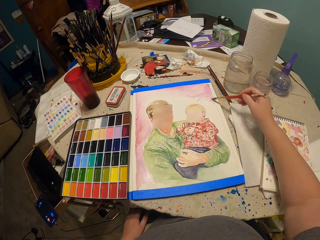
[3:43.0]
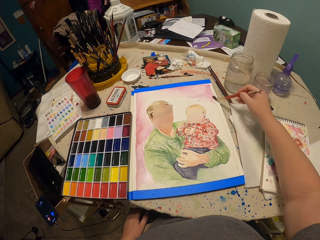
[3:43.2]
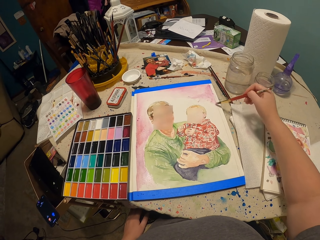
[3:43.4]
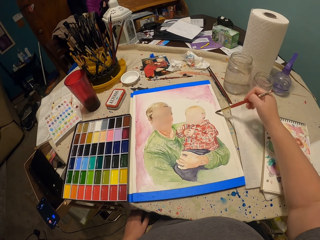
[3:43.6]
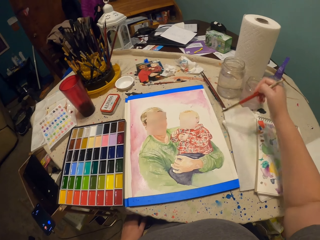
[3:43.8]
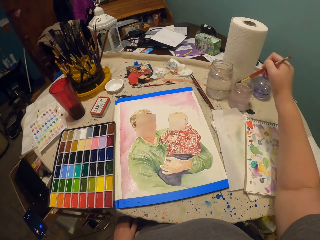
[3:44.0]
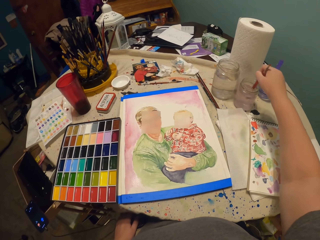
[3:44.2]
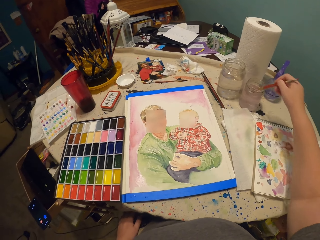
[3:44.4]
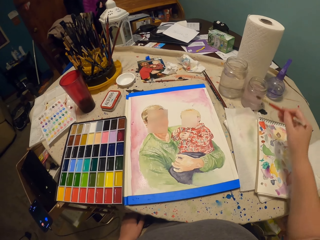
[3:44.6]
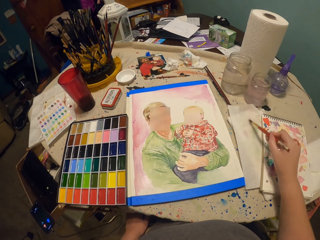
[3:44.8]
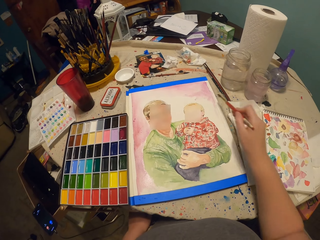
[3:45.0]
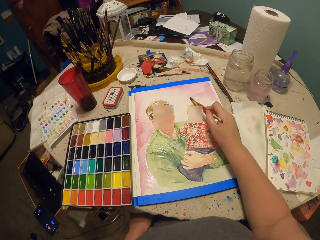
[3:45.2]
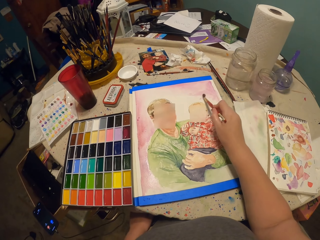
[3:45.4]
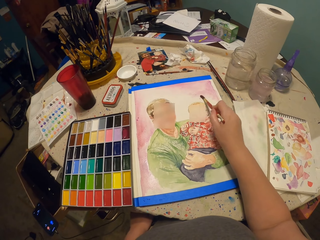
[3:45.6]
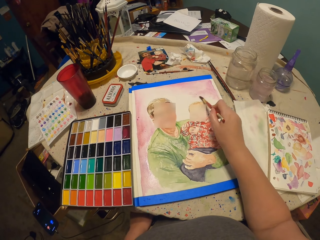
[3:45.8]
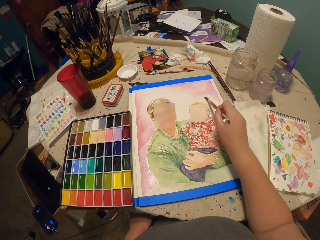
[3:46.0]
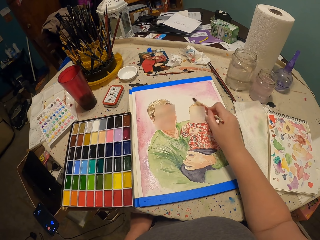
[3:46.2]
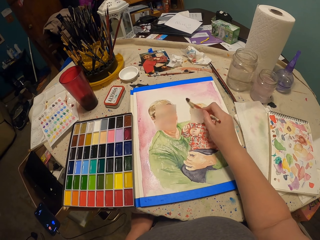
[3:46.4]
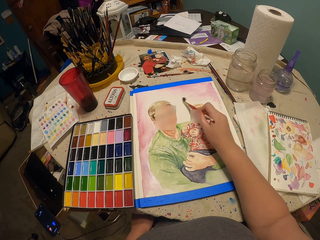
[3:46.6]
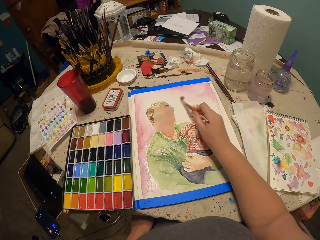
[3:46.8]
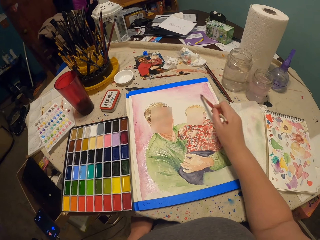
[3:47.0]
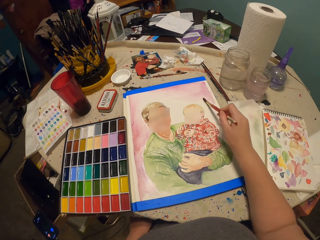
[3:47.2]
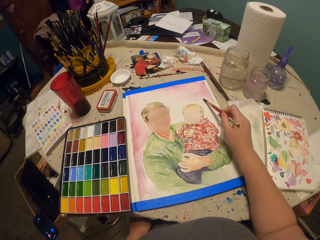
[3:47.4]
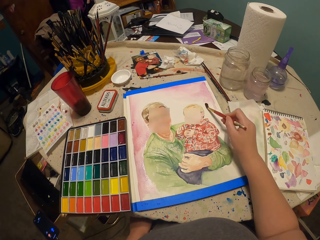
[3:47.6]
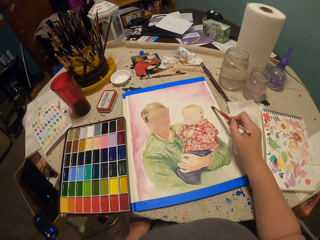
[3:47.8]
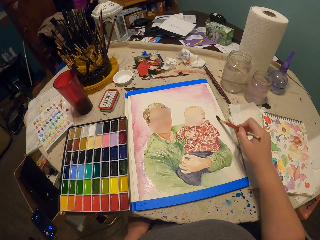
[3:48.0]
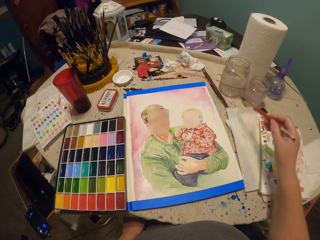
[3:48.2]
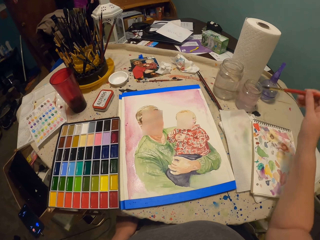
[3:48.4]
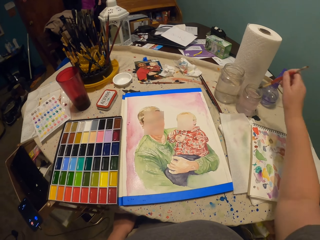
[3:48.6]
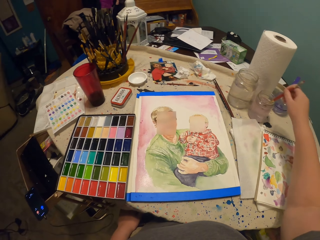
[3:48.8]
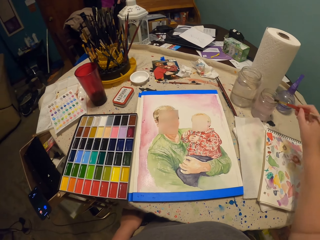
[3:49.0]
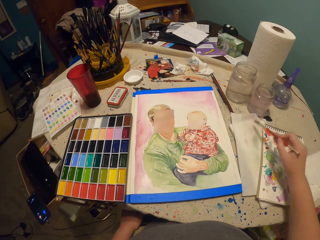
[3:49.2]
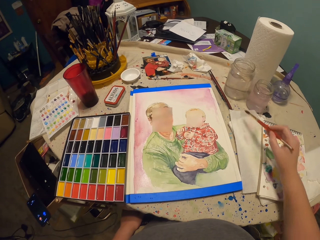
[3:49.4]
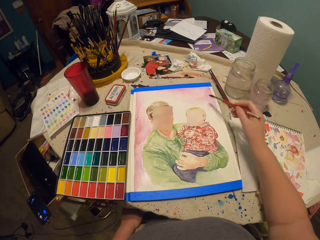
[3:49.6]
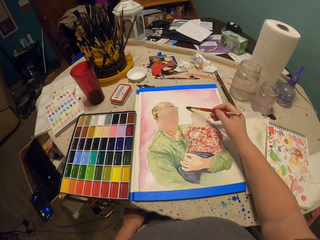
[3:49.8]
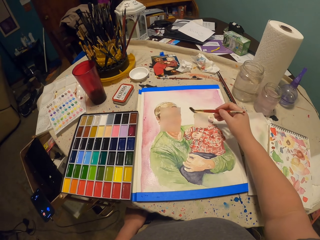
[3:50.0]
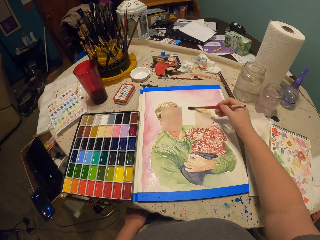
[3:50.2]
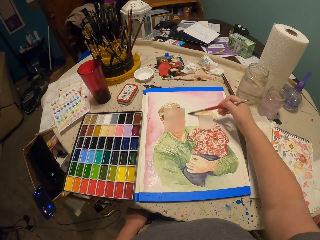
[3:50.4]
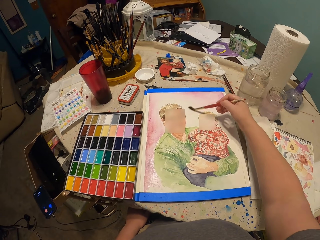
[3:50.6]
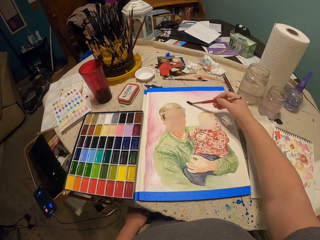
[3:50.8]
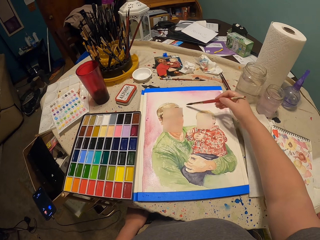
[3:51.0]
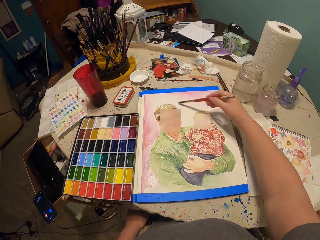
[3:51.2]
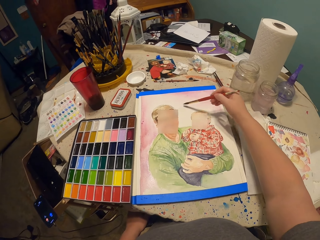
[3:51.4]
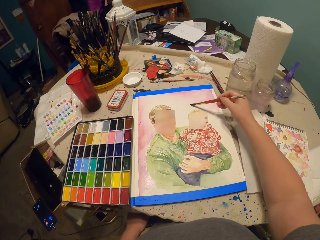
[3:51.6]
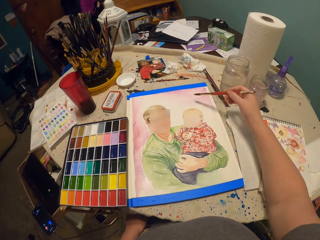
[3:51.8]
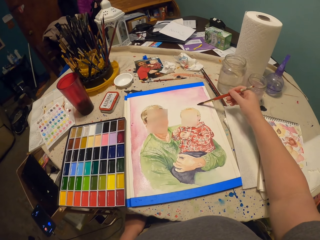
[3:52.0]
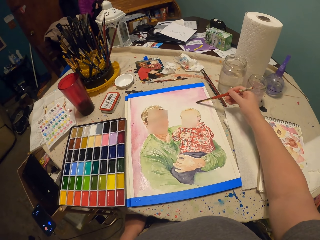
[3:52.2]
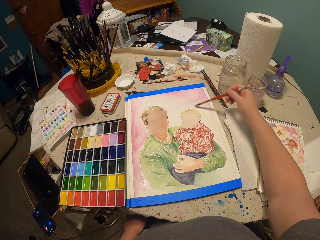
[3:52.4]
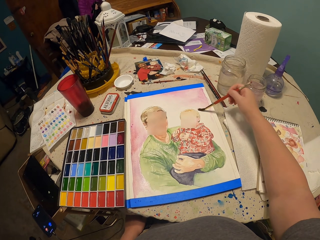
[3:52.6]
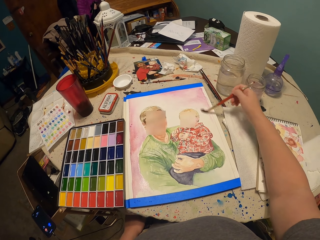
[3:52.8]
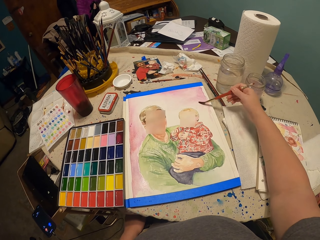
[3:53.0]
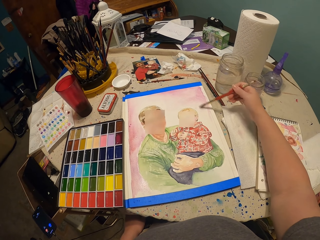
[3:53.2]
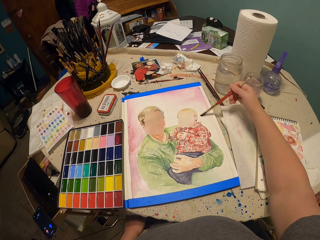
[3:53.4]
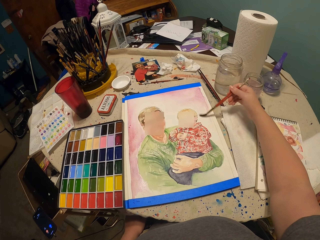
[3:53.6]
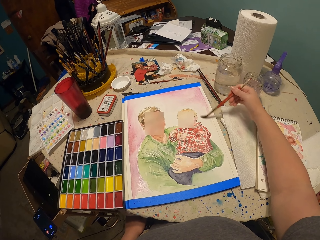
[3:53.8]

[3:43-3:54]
The camera wearer dips the paint brush in the water container. They tap the brush on the paper. They paint on the paper on the table with the brush. They dip the paint brush in the water container. They tap the brush on the paper. They wipe the paint brush on the book. They paint on the paper on the table with the brush.

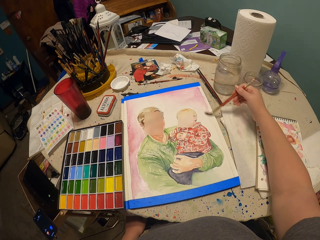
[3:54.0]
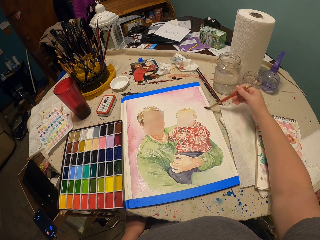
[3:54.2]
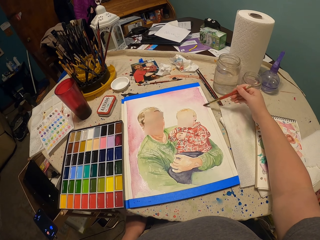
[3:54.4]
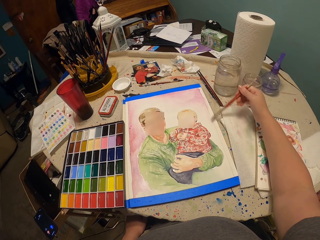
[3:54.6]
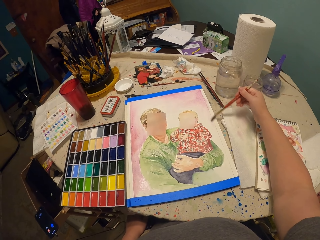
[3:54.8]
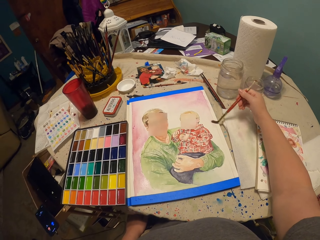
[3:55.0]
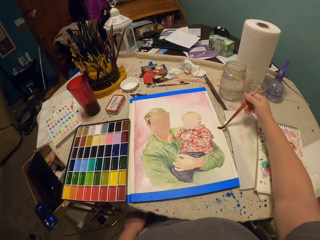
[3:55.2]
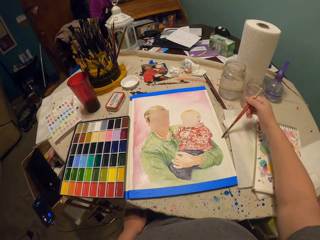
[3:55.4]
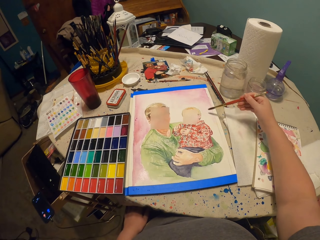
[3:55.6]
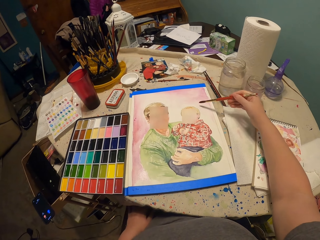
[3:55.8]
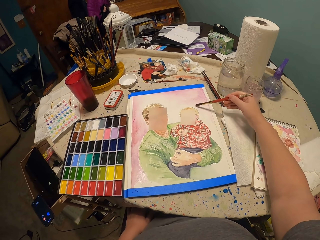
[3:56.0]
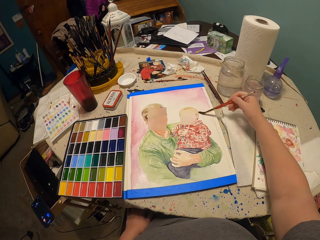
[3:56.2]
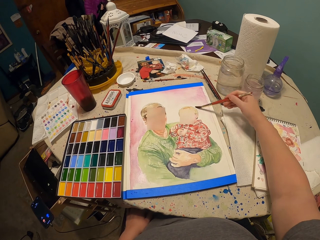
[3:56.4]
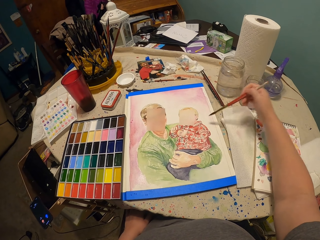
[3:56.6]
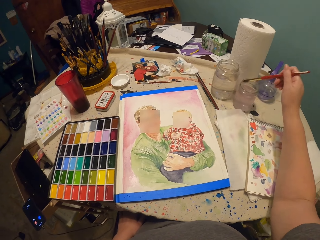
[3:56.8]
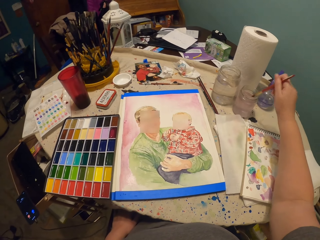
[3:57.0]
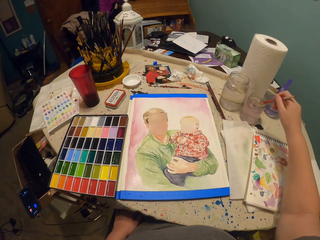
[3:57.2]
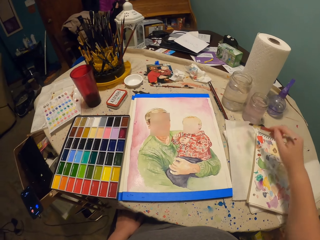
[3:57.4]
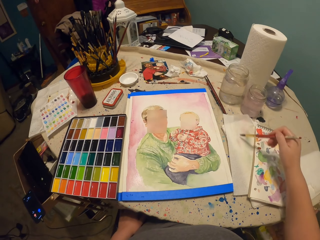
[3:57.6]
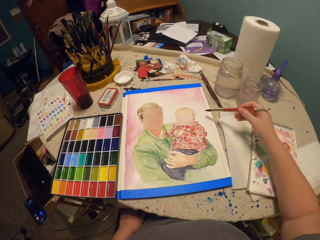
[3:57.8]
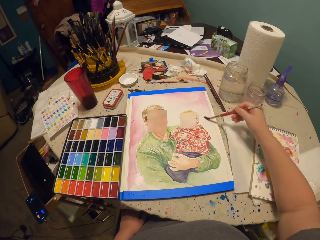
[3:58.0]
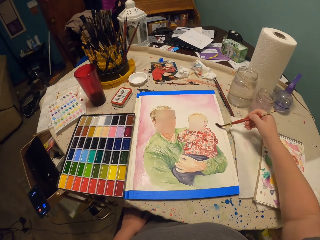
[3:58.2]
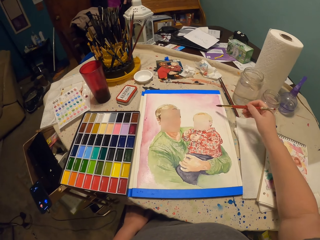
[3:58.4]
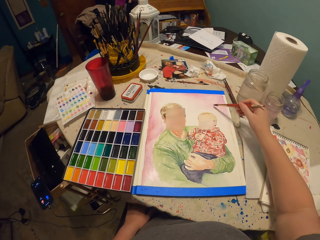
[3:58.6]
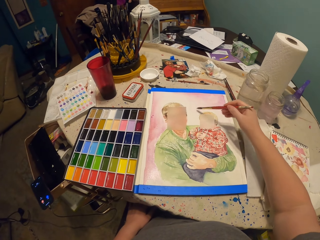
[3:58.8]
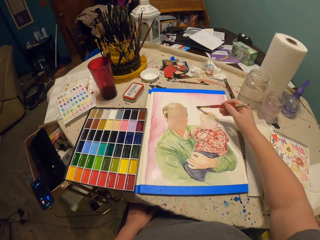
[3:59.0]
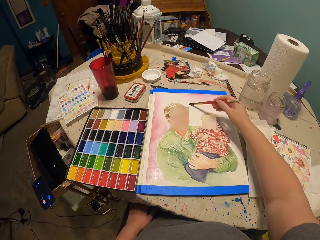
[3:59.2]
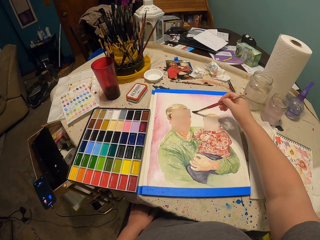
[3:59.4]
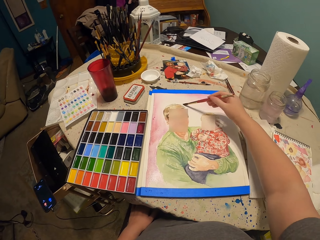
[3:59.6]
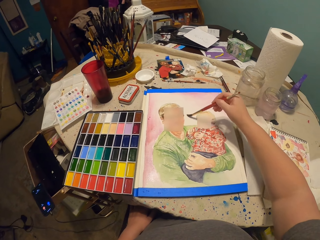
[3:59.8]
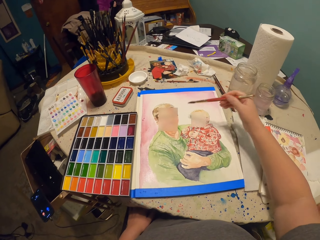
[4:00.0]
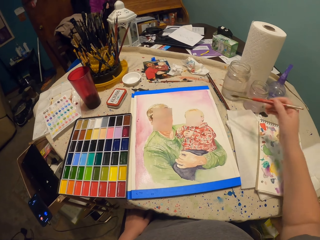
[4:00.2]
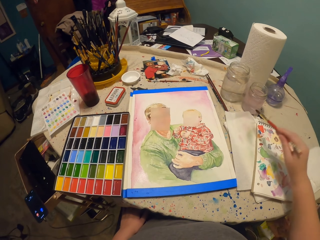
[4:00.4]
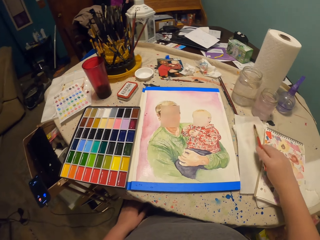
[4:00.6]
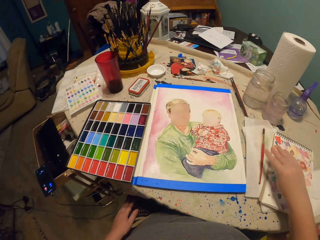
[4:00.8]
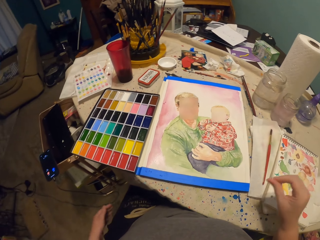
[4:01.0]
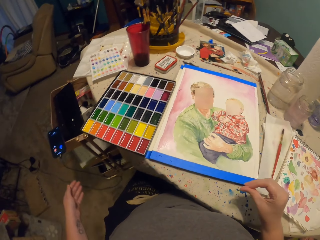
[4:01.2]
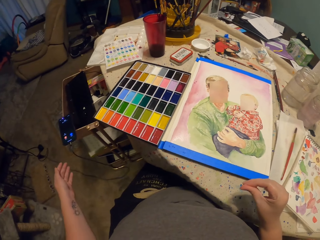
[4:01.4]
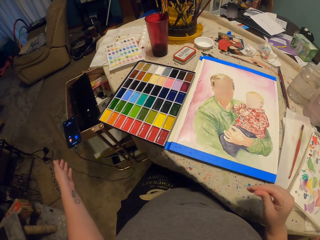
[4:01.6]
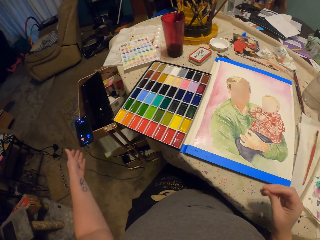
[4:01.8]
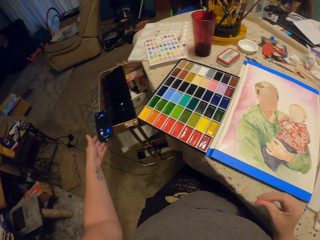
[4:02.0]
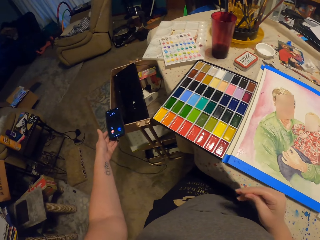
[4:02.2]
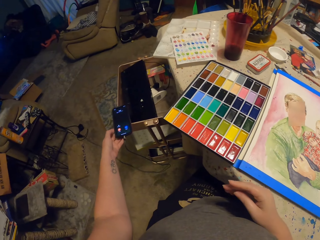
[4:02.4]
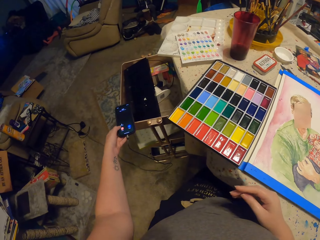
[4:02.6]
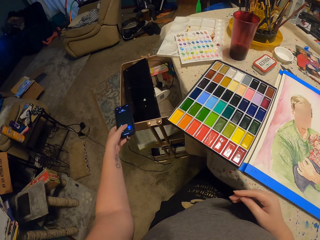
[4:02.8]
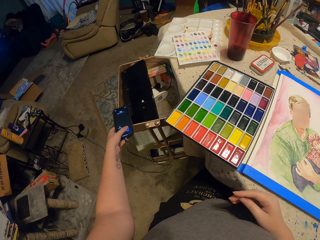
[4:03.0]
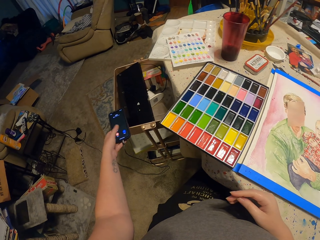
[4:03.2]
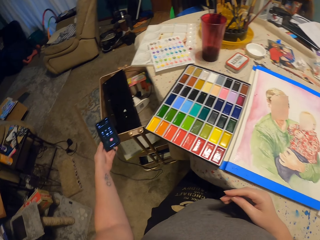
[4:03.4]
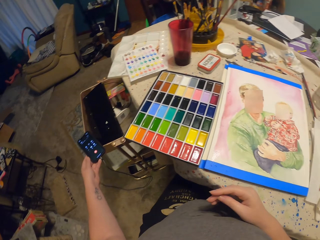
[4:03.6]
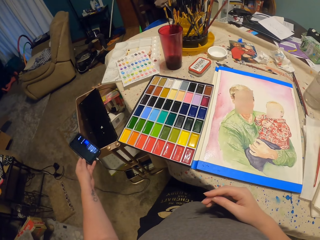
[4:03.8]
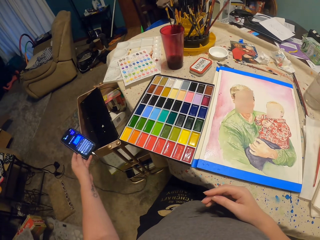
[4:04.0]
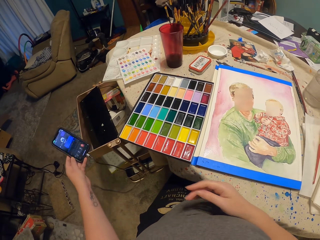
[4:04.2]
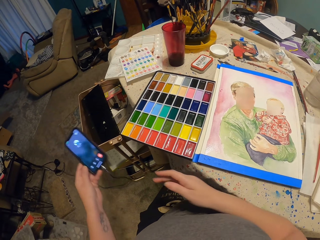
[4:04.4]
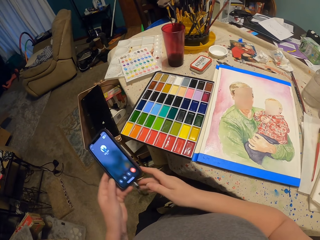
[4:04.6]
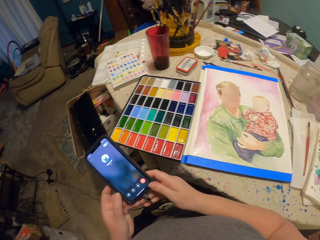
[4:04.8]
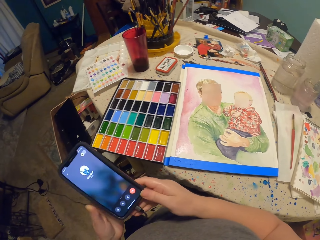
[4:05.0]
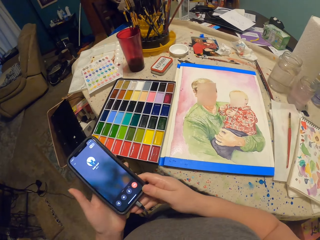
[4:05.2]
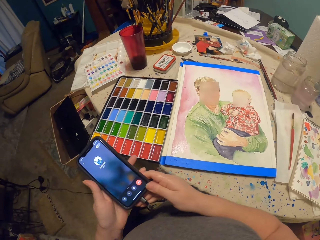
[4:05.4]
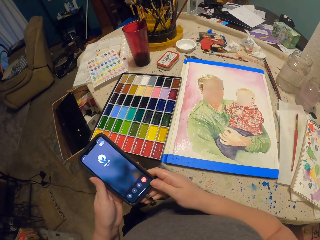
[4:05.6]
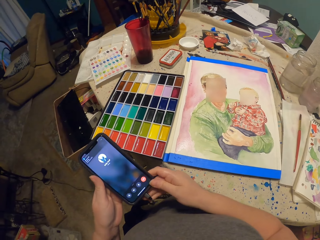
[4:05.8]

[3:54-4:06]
The camera wearer dips the paint brush in the water container. They paint on the paper on the table with the brush. They place the paint brush on the table. They move the hands. They tap a phone. They pick up the cell phone on the table.
